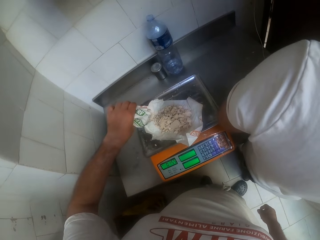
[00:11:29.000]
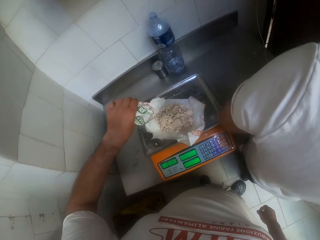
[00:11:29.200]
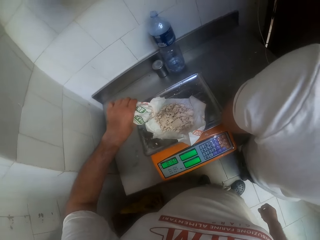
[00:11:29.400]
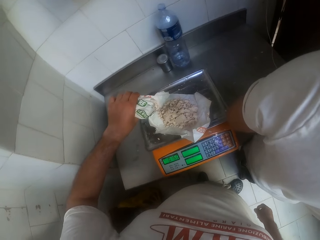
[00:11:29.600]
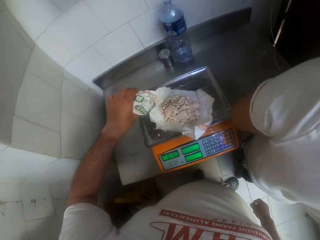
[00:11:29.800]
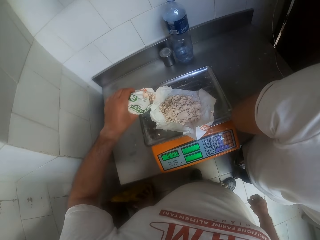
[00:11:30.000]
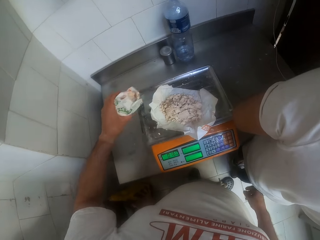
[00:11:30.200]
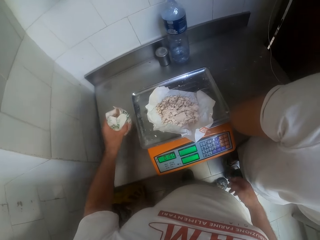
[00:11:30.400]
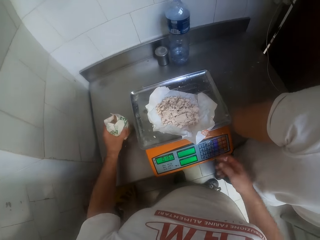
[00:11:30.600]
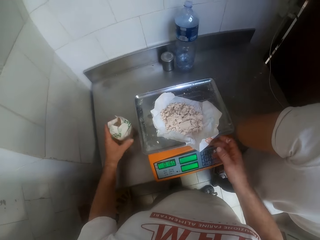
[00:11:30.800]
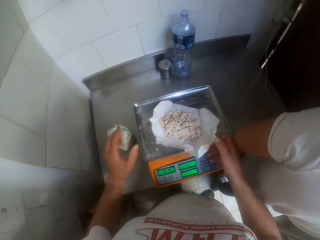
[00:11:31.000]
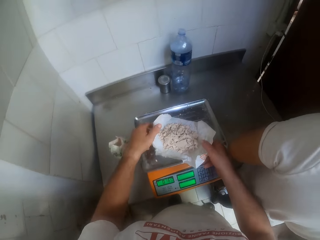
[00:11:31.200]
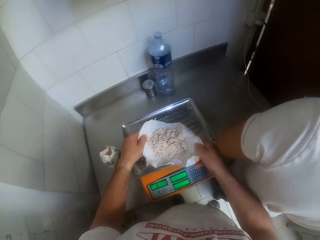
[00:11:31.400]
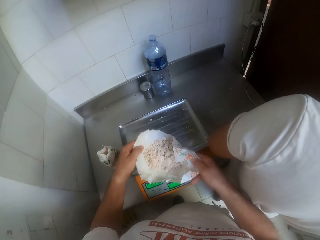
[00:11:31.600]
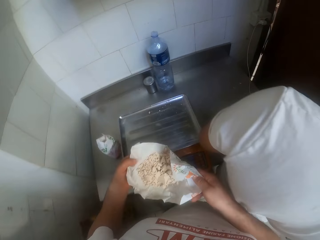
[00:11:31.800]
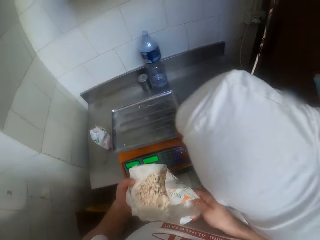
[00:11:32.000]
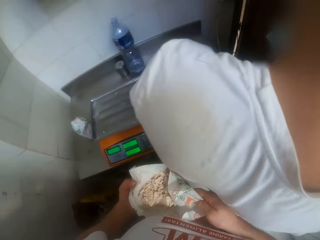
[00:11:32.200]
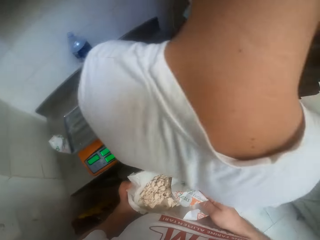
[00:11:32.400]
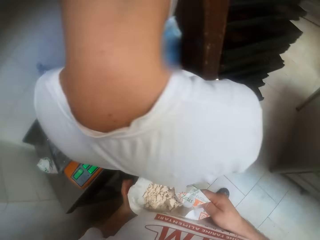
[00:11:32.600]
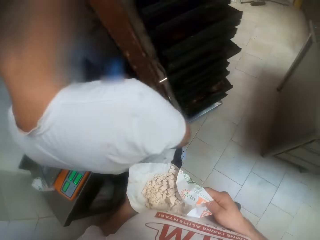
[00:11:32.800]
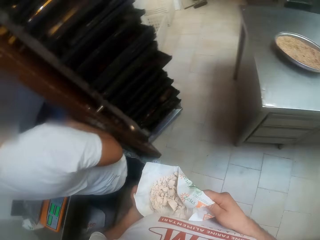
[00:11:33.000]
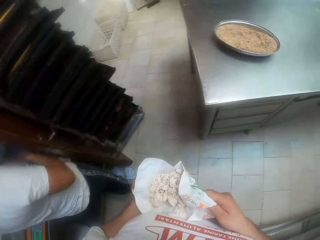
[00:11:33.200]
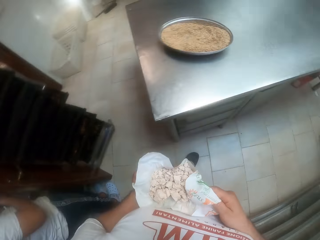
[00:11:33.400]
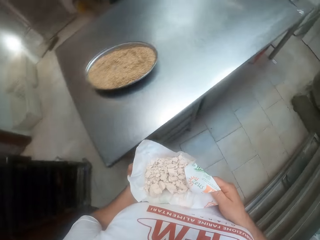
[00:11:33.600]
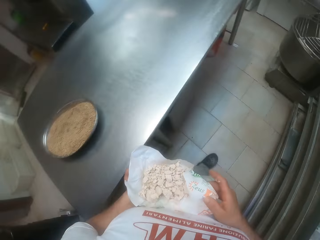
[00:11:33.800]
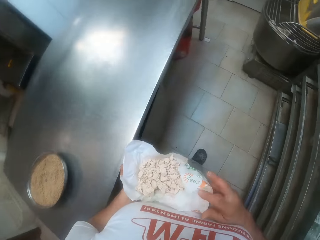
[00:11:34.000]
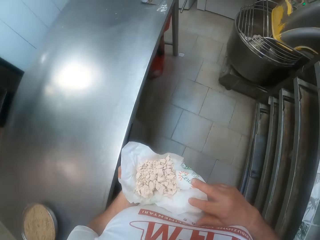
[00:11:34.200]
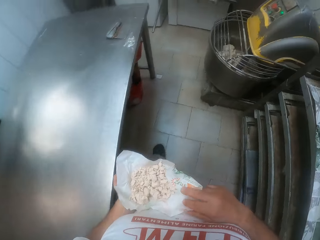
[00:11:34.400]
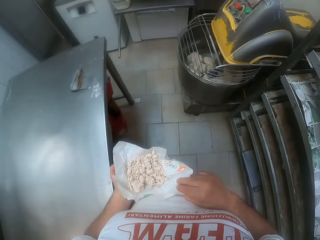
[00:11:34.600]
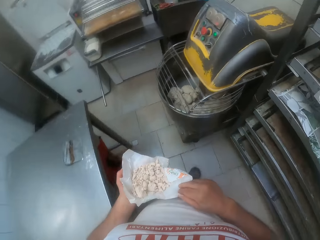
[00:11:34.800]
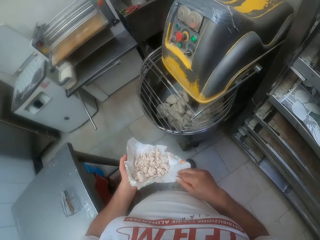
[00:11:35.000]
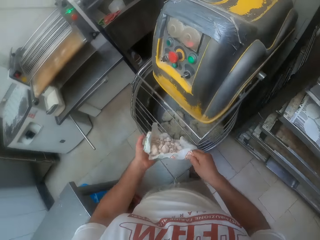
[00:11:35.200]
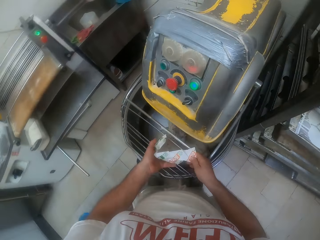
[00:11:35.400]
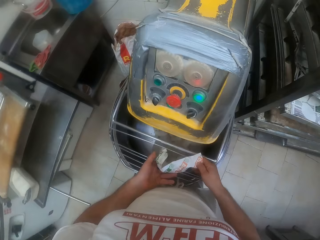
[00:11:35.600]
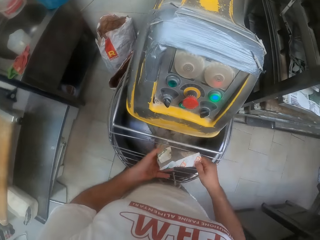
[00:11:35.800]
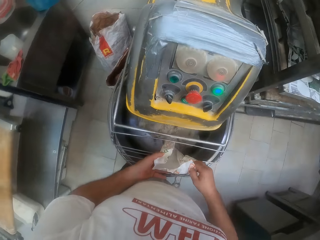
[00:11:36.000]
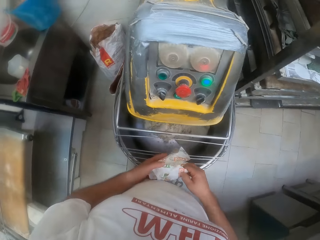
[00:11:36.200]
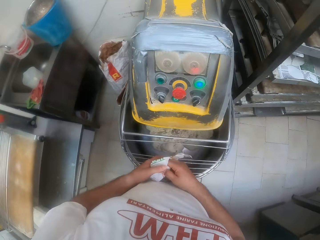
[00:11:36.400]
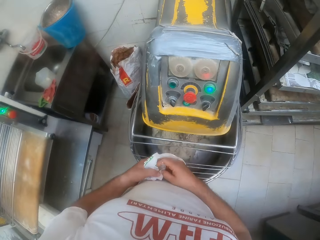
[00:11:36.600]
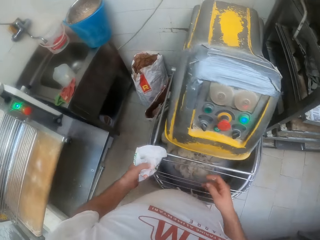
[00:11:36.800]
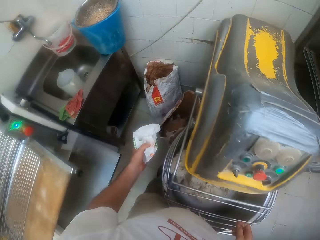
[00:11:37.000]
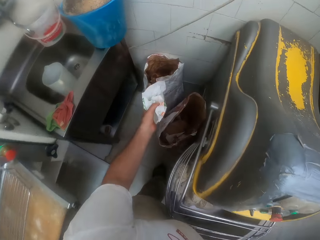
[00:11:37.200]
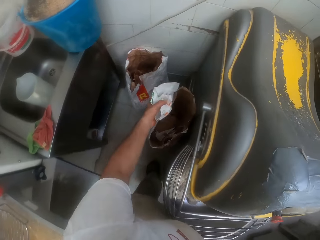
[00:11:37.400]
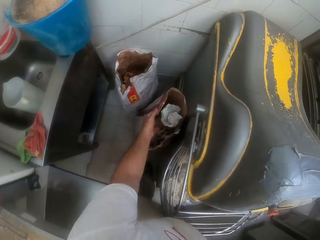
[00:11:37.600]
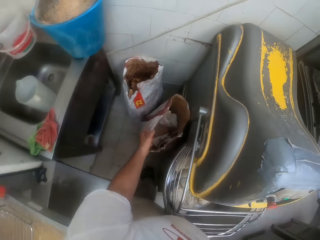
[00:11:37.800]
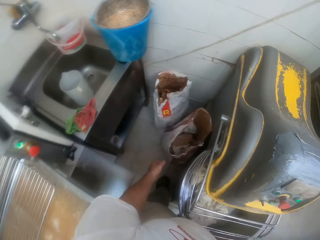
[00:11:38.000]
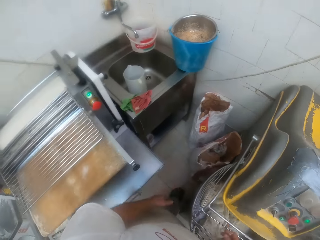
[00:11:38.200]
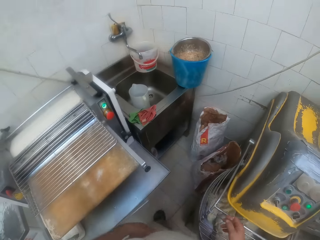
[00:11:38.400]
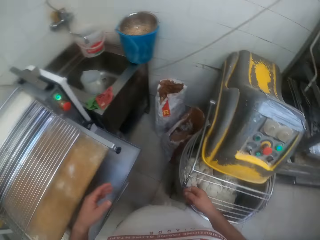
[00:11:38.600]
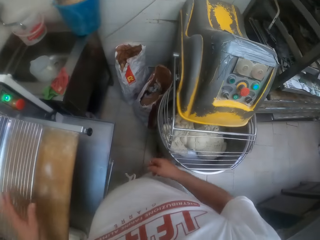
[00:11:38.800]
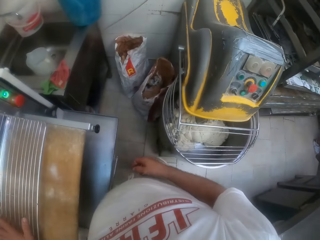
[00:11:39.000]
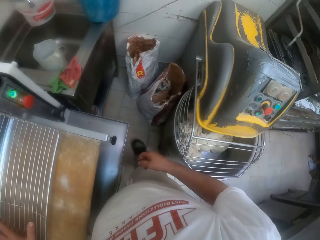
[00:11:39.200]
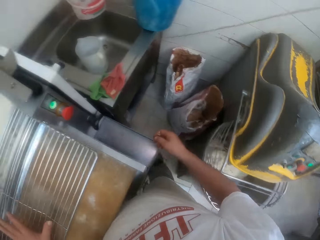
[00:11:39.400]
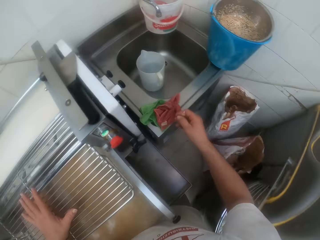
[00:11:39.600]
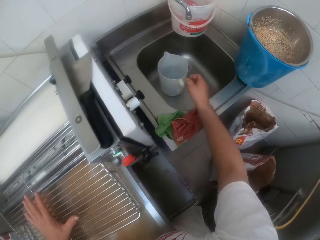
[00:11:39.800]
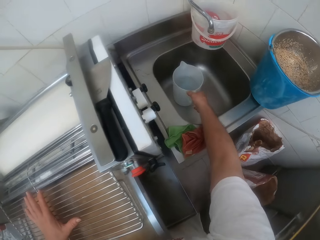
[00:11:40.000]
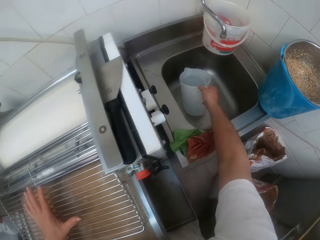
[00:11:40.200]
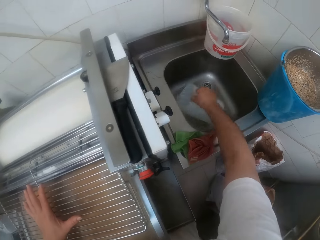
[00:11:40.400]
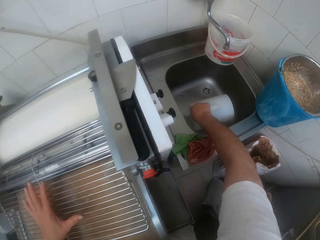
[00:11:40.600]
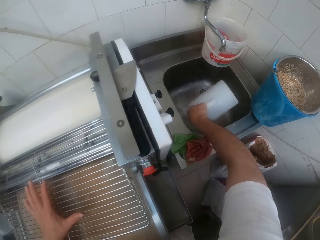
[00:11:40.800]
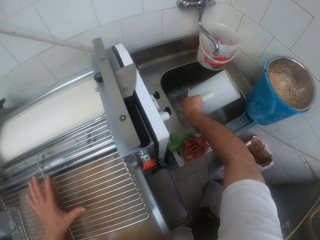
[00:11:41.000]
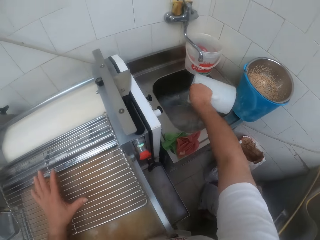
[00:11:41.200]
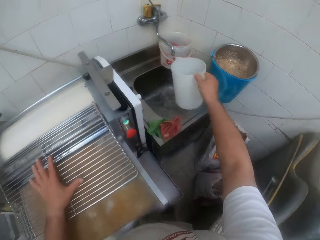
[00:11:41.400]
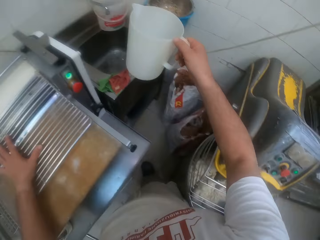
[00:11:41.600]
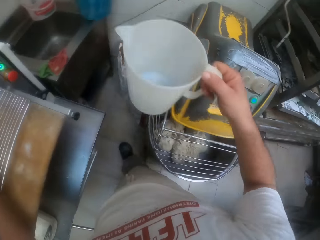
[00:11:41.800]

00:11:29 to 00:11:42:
The camera wearer drops the package on the table. He lifts the paper bag from the weighing machine with both hands. He walks around the bakery. He pours the flour from the package inside the dough mixer with both hands. He squeezes the paper bag with both hands. He drops the paper bag into a sack. He puts his left hand on the dough sheeter grills. He pours water into a sink with a jug with his right hand.

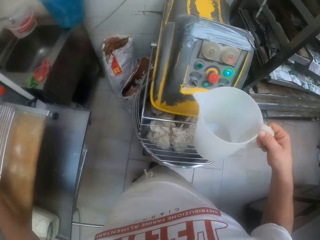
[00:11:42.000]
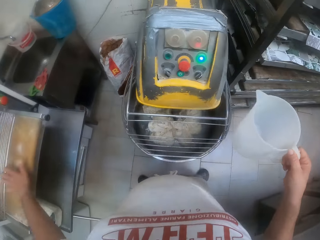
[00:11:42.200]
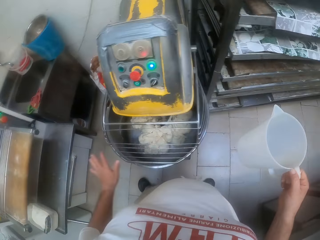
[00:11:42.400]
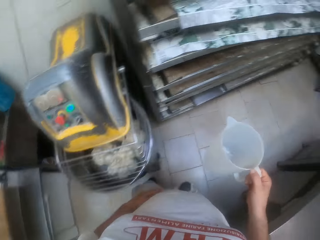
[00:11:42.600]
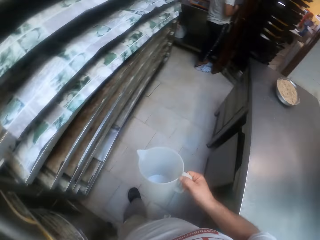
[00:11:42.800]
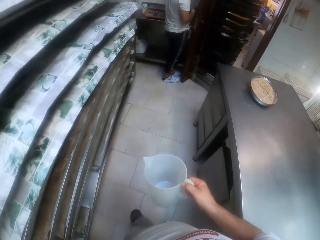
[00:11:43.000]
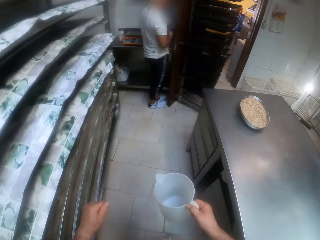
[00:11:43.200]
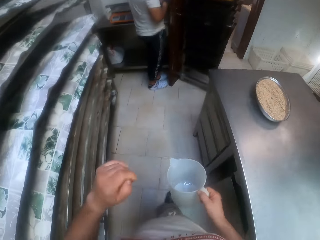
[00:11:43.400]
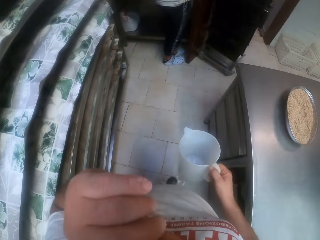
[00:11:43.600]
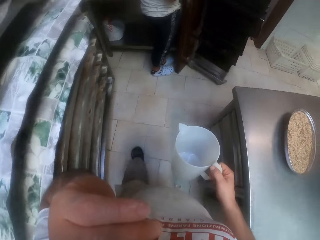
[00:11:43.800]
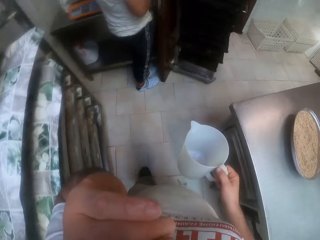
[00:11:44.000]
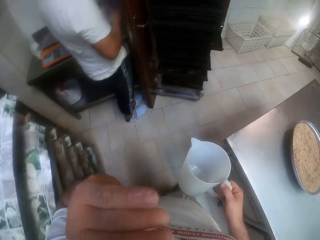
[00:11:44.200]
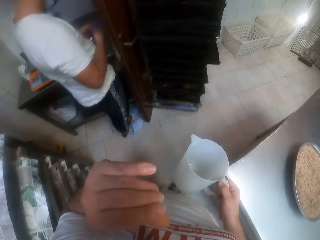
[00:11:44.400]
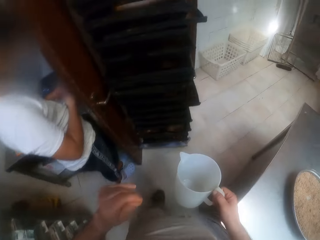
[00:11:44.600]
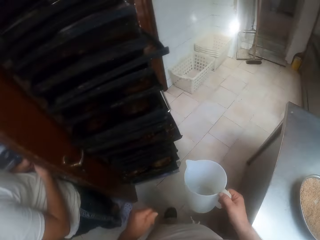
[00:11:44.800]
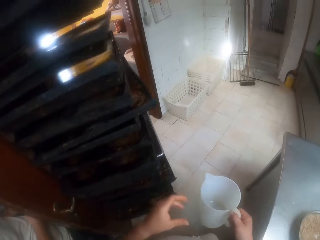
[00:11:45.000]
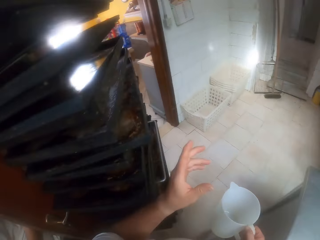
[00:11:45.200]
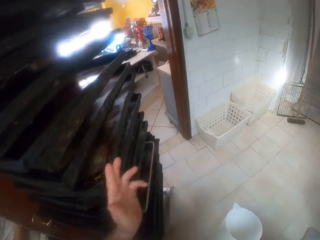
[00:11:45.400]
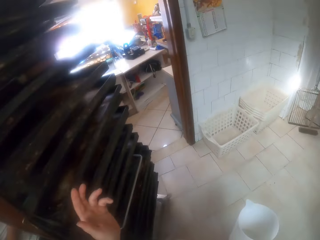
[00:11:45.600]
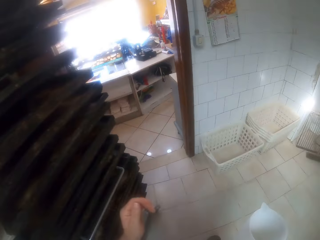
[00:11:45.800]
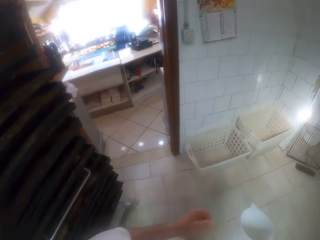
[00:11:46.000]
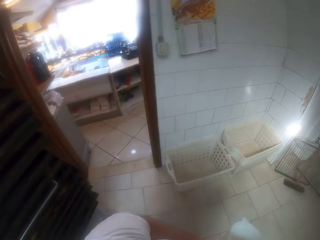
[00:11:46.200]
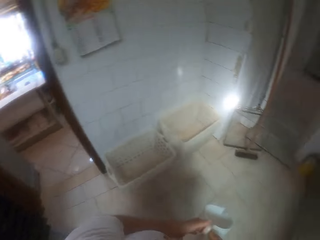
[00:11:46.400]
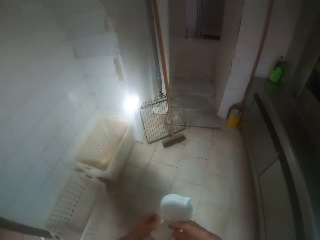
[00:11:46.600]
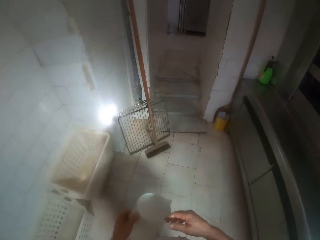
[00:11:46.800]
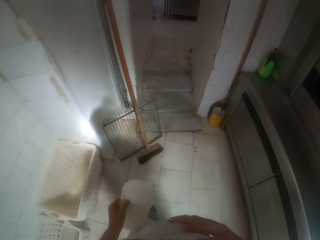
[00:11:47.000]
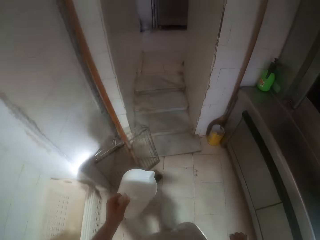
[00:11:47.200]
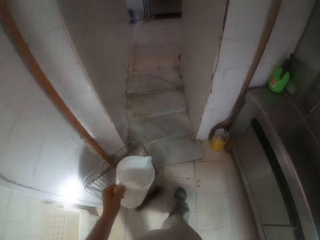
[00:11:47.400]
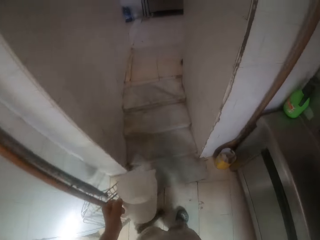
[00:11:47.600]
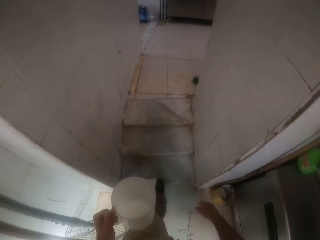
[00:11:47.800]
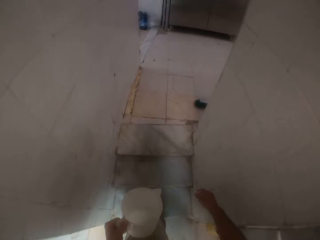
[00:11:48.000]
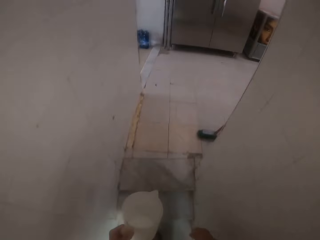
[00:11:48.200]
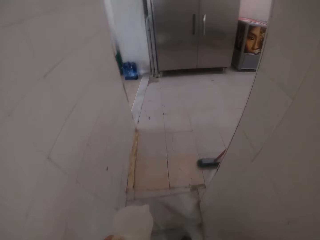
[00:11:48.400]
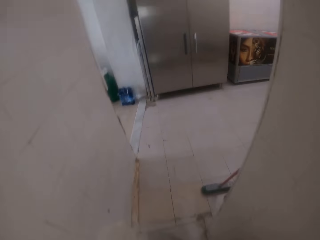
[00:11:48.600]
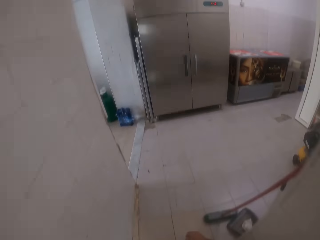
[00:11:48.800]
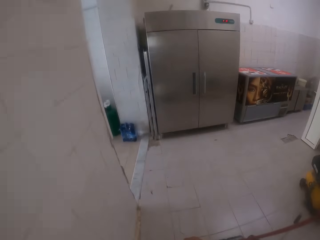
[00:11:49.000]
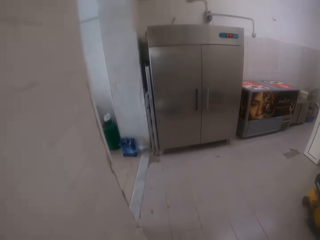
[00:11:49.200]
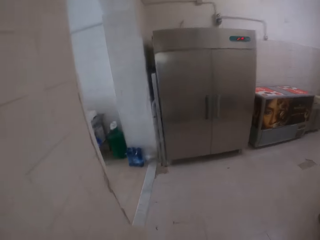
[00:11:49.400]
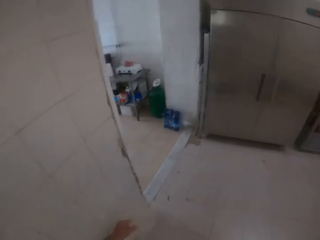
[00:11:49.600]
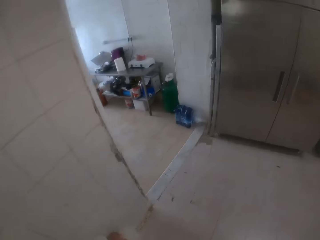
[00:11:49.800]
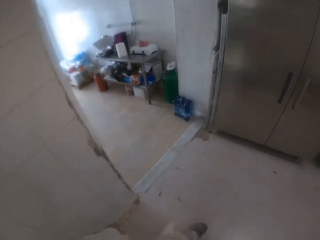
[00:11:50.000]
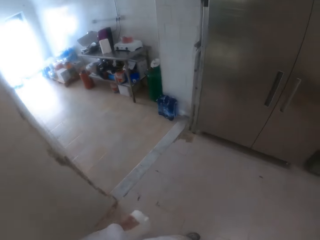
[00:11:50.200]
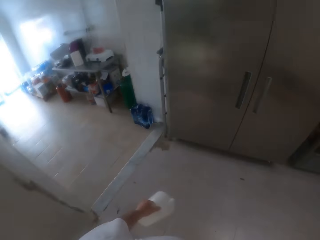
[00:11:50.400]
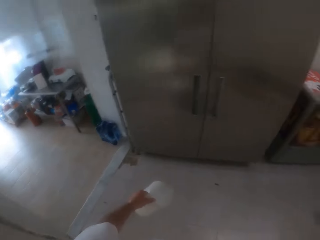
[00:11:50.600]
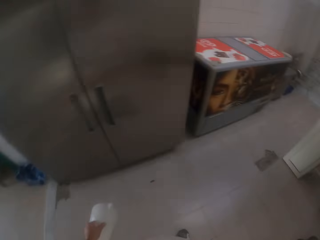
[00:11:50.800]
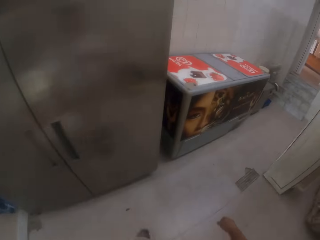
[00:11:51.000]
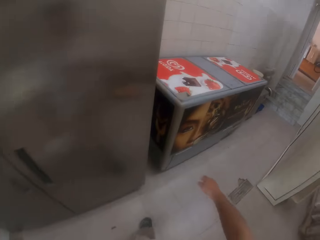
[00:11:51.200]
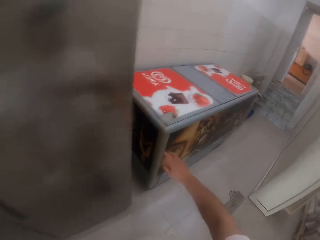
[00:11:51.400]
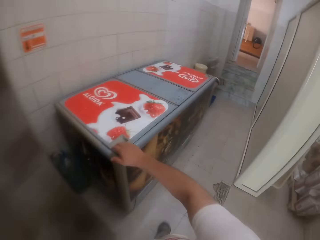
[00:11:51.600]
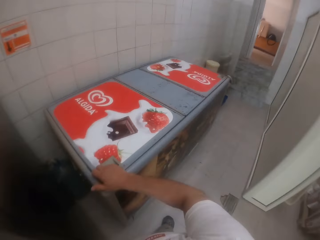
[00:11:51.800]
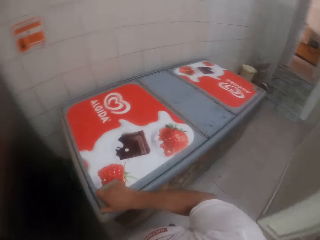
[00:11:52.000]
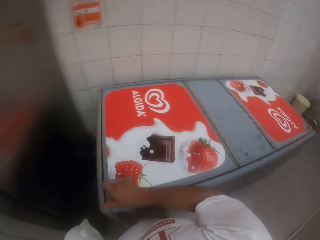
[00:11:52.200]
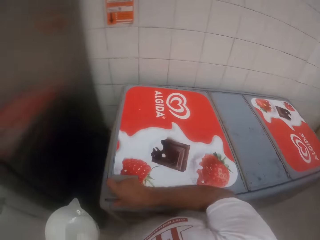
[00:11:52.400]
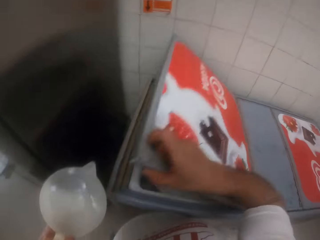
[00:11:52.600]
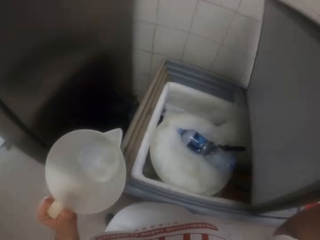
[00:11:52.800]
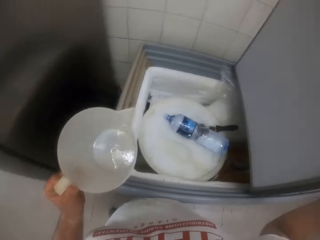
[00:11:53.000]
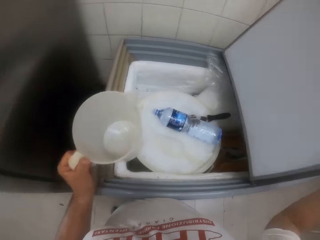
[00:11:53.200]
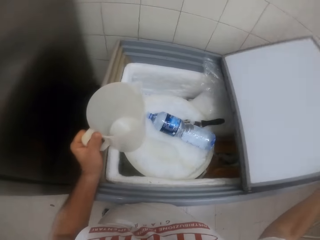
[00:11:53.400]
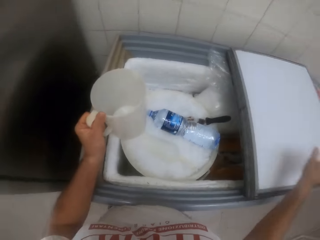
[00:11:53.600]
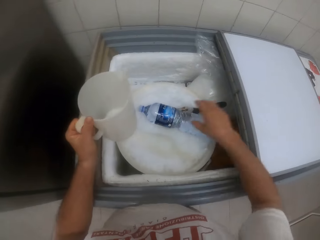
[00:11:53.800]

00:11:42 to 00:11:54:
The camera wearer looks around the bakery and walks around the bakery. He lifts his left hand towards his face. He passes the jug to his left hand from his right hand. He opens a freezer with his right hand.
